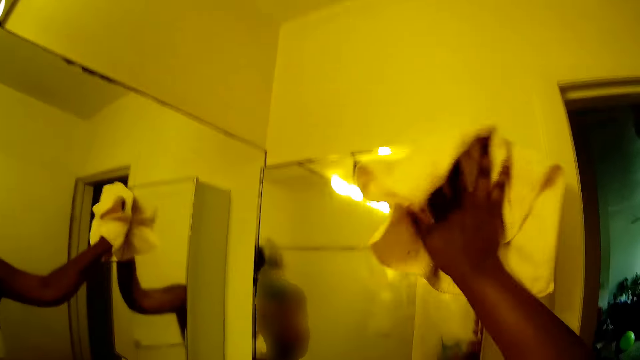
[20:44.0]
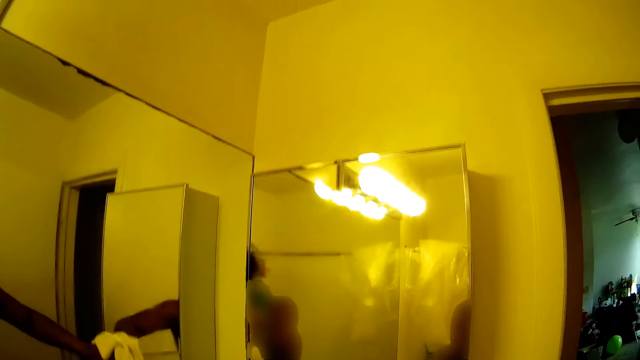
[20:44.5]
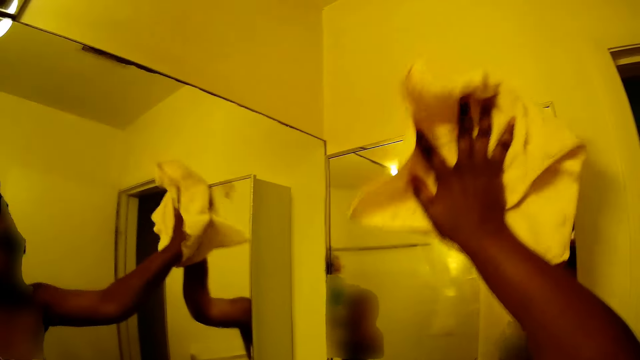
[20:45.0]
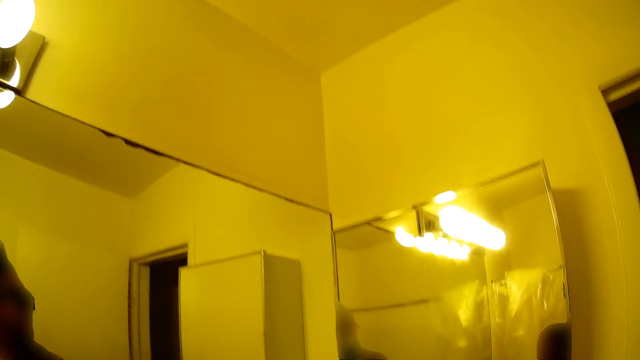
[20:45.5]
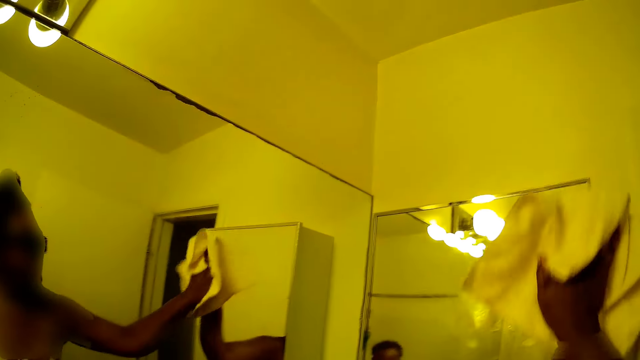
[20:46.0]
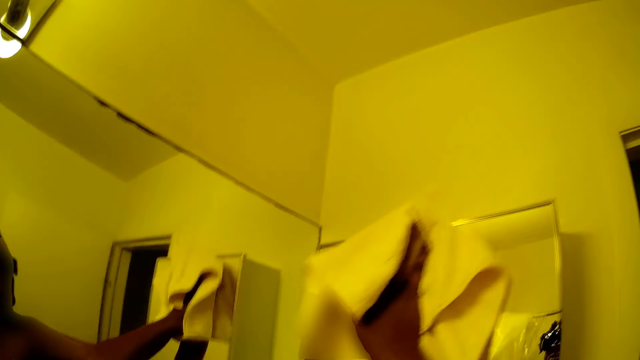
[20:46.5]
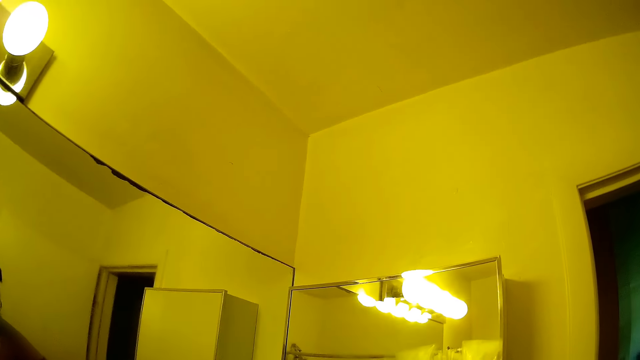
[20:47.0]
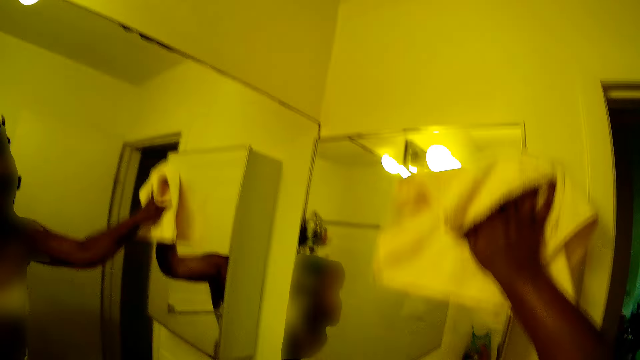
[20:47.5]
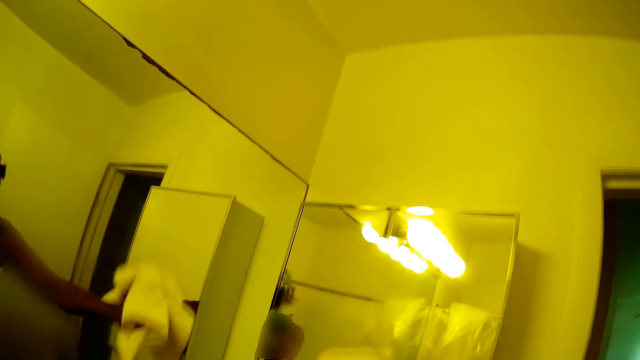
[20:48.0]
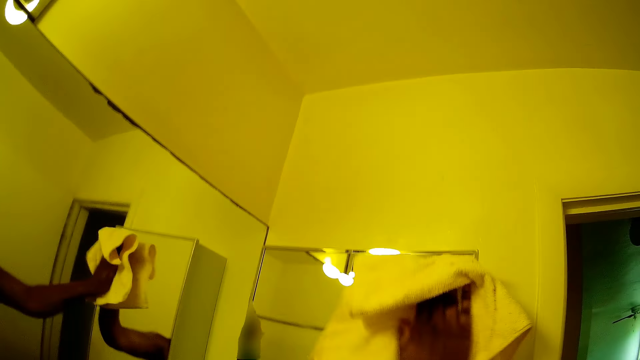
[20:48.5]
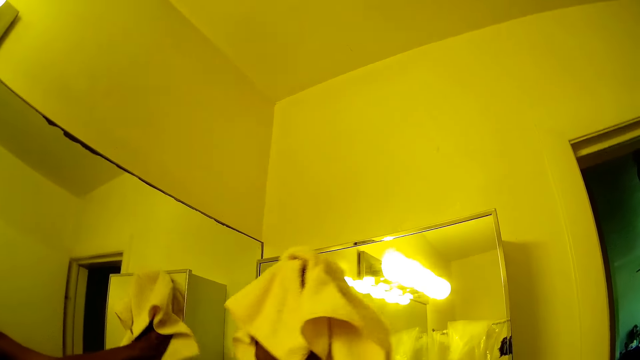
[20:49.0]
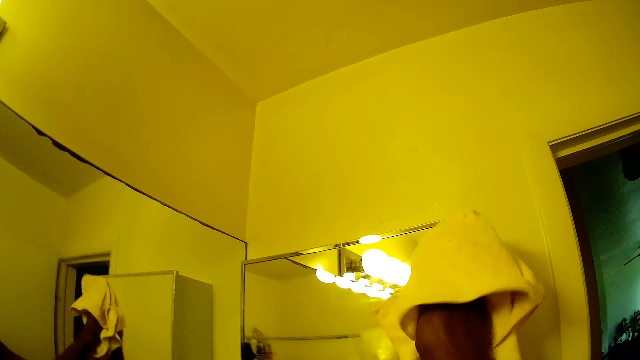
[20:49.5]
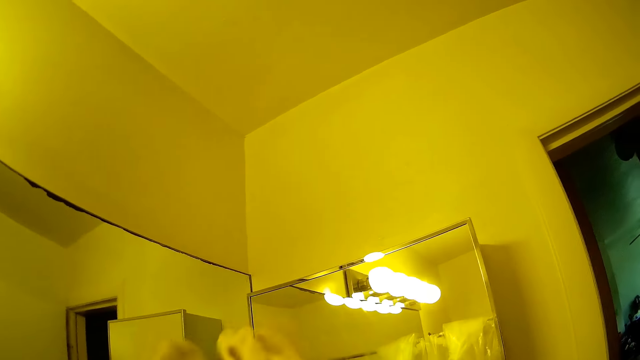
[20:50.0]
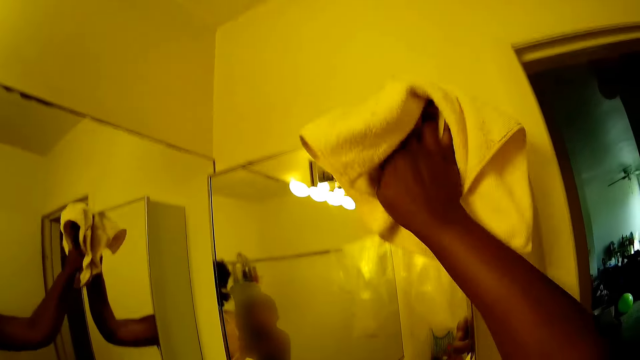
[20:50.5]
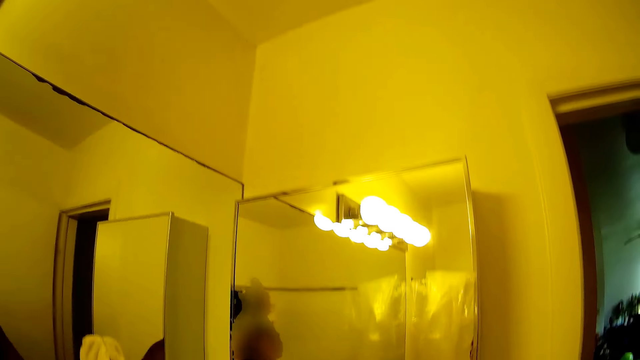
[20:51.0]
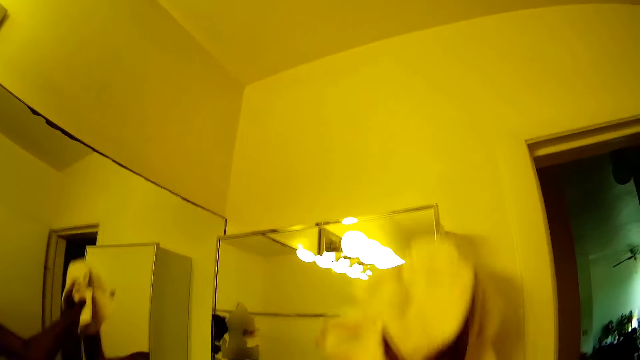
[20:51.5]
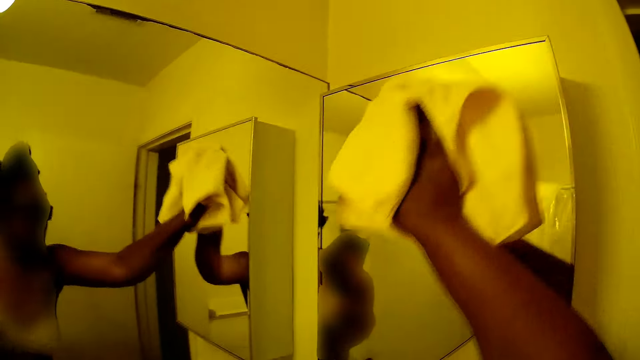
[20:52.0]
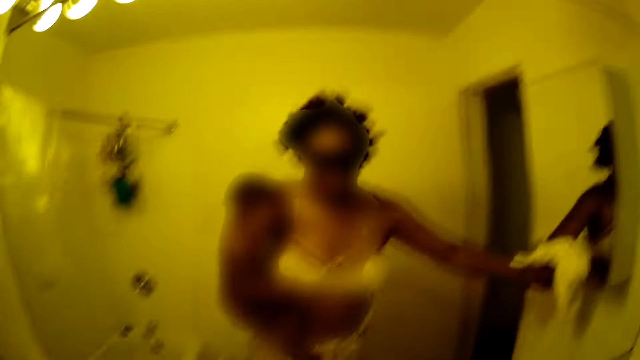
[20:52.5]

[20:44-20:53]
The camera wearer wipes the mirror with a towel. They wipe it again.

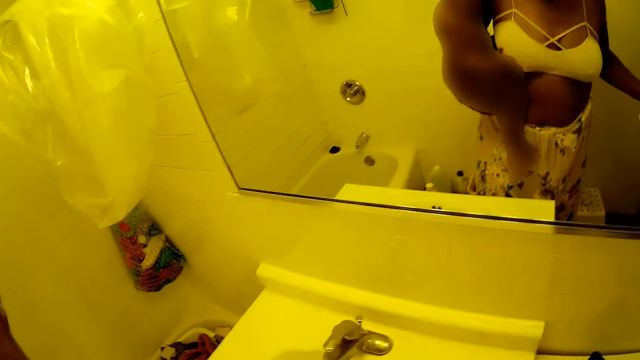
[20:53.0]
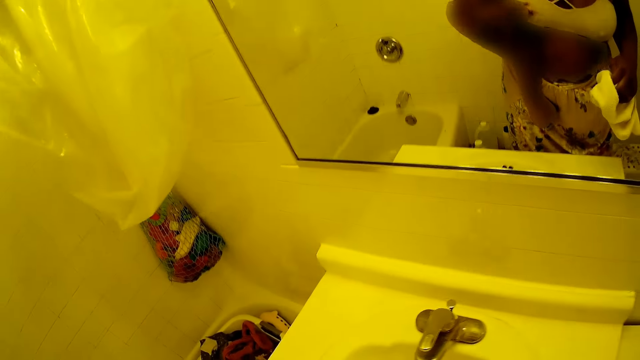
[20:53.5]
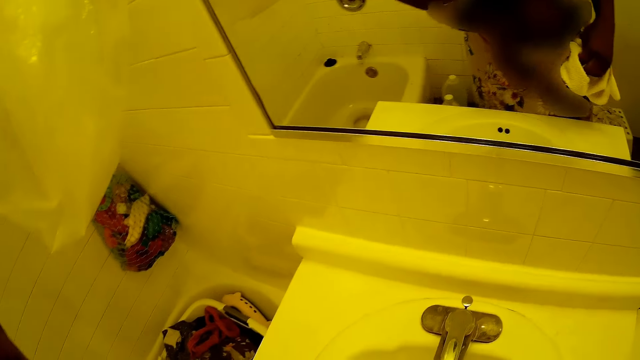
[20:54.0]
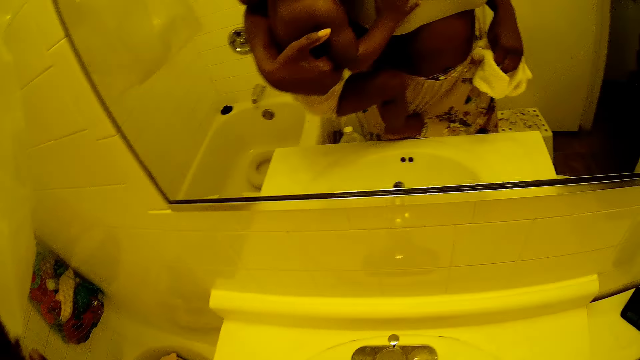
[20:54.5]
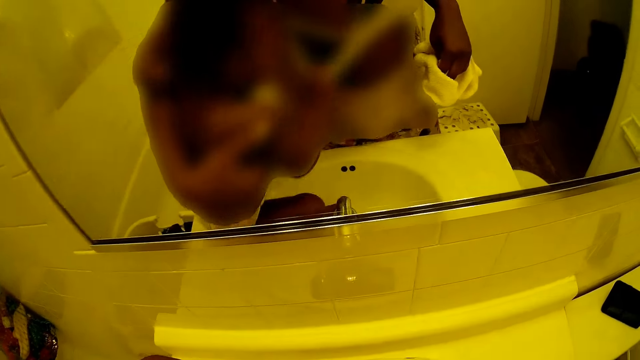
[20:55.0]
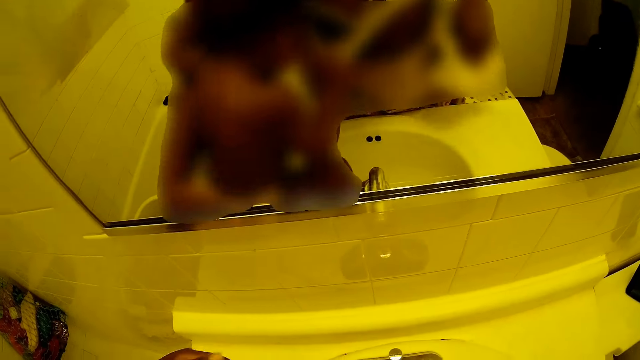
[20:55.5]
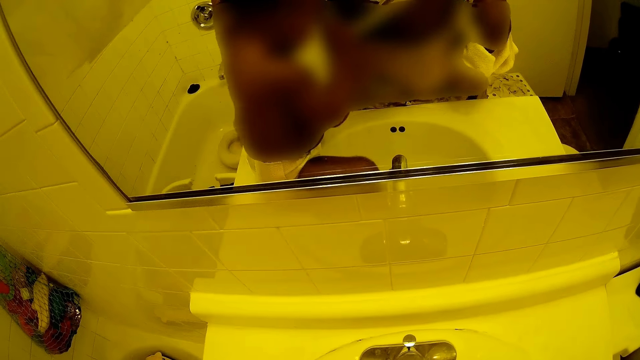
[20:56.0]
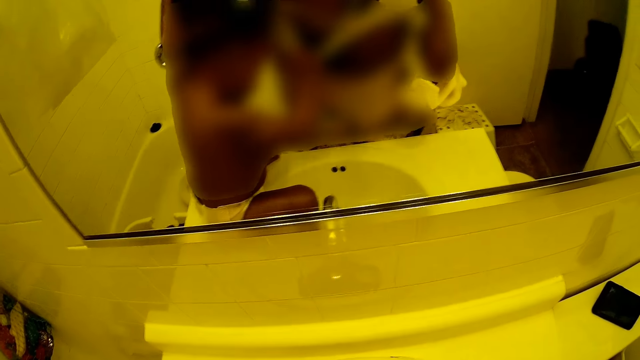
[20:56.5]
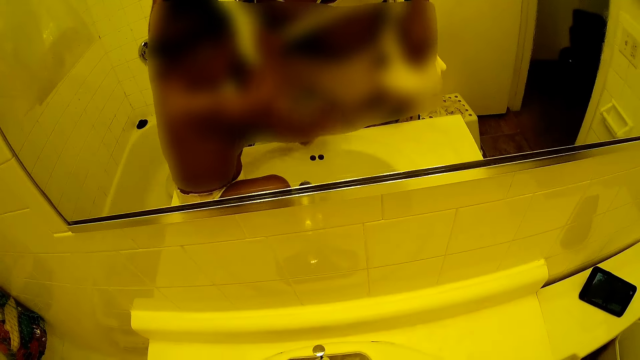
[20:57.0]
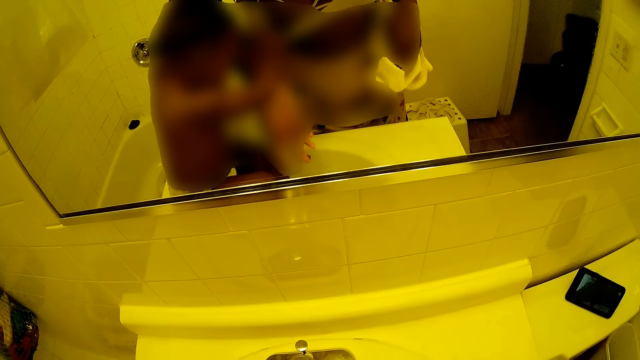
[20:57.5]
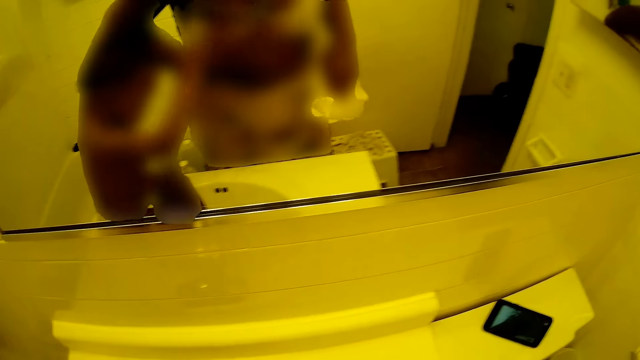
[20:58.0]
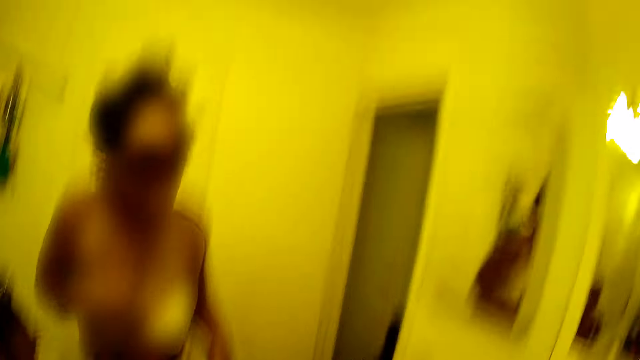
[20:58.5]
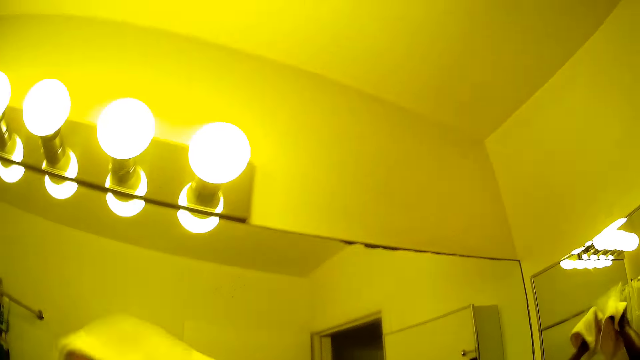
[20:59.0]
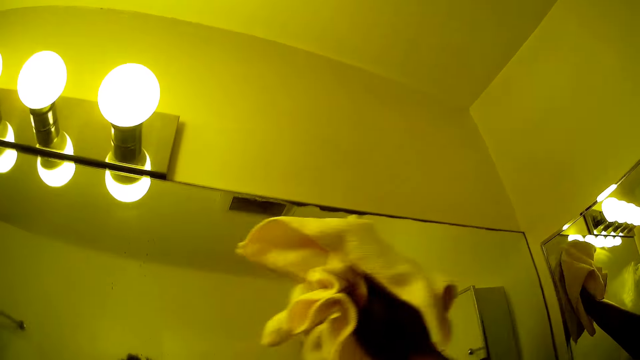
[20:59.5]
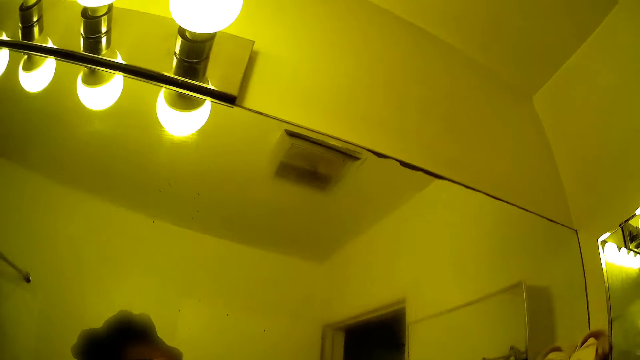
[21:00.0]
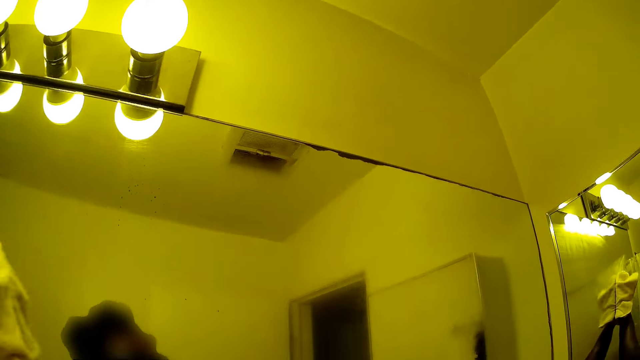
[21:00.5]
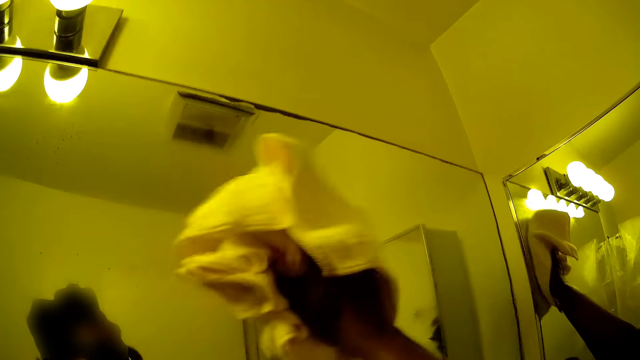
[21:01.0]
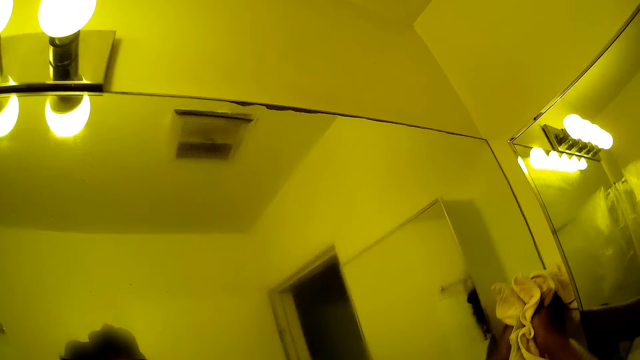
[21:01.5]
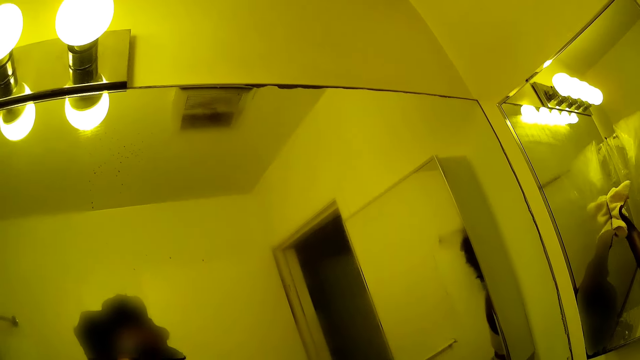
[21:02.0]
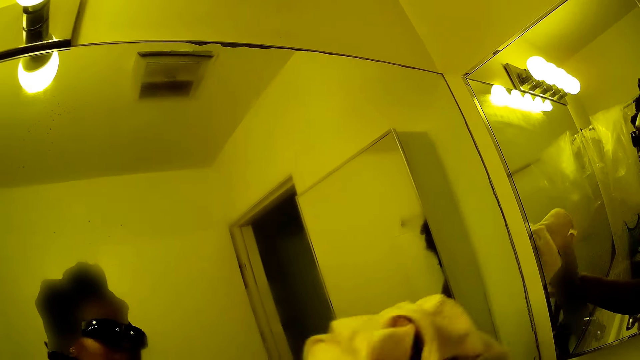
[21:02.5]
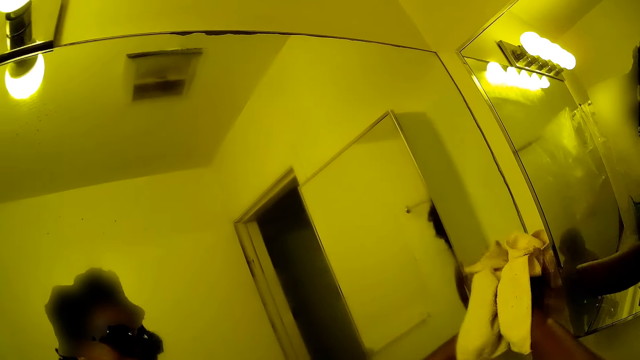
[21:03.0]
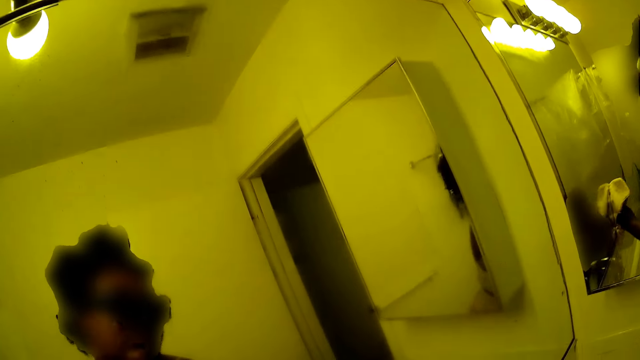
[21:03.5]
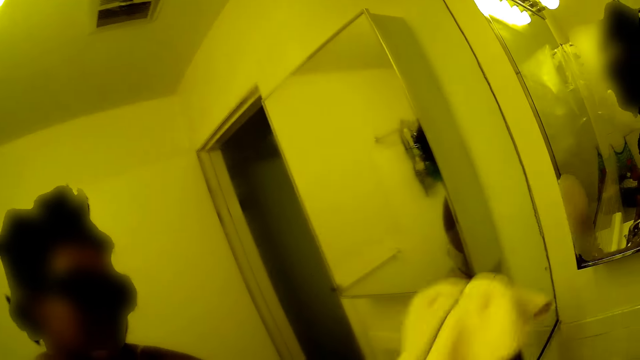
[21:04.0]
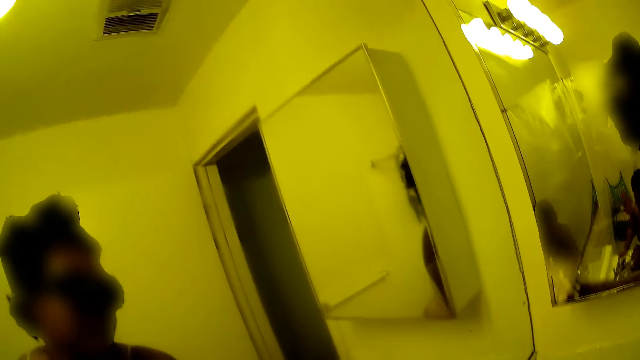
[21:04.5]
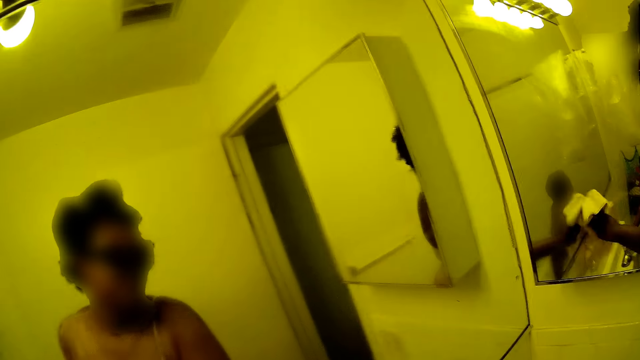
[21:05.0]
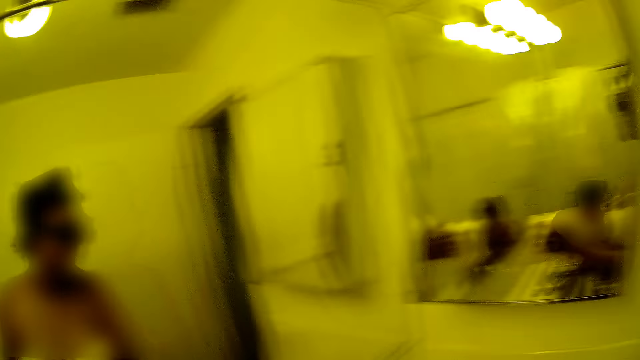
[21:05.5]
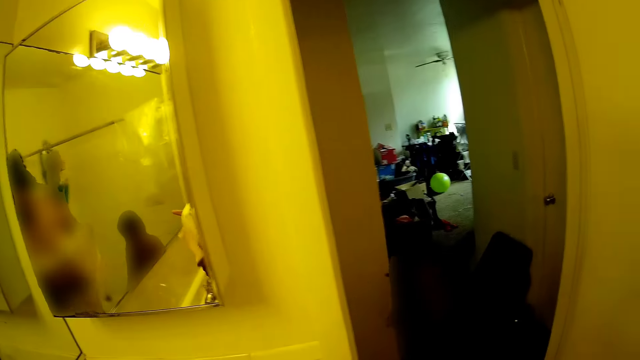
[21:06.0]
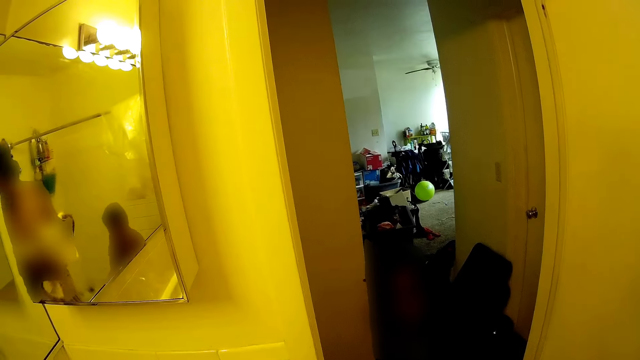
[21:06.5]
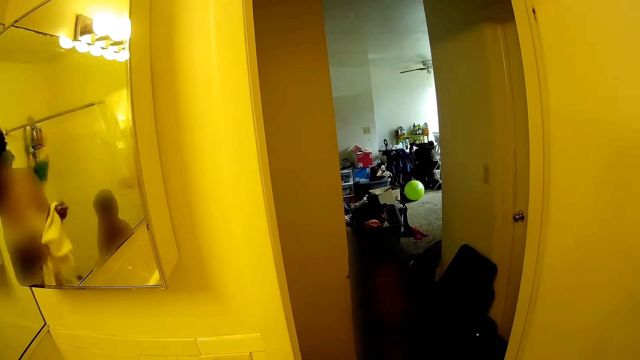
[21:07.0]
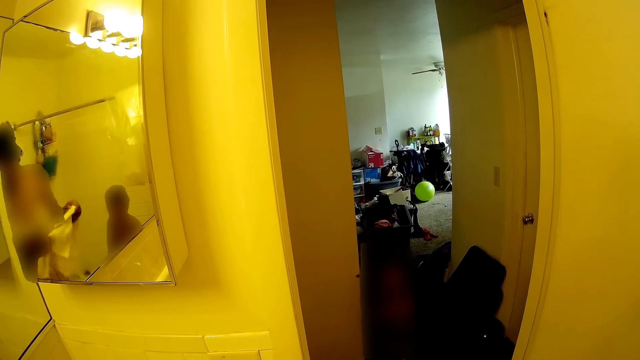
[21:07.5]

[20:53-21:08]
The camera wearer puts the baby on the edge of the hand wash sink. The baby holds the camera wearer's cloth. The camera wearer cleans the mirror with a rag or towel in her right hand. She wipes the mirror with the towel. She wipes it again. She holds the rag with both hands. She interacts with a boy and talks with him.
